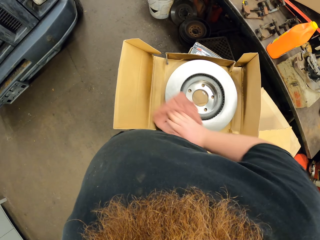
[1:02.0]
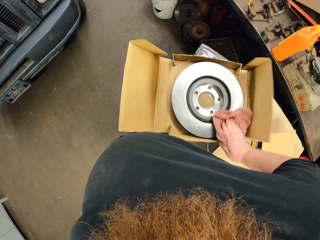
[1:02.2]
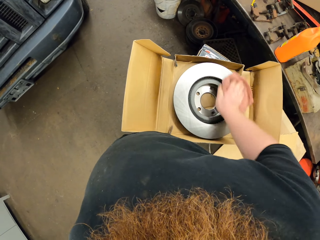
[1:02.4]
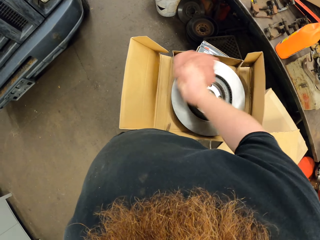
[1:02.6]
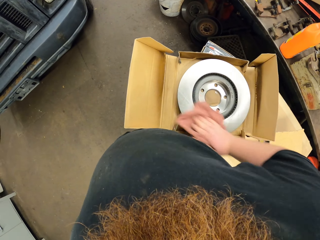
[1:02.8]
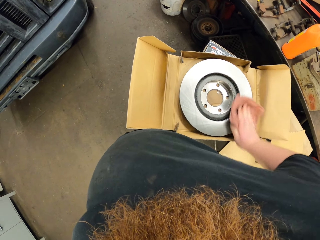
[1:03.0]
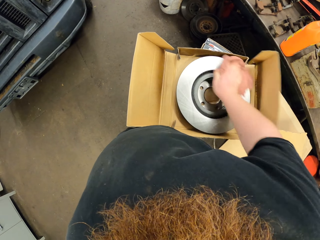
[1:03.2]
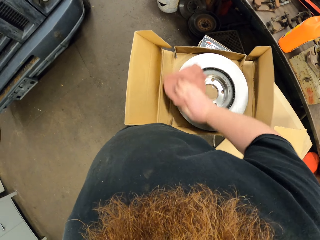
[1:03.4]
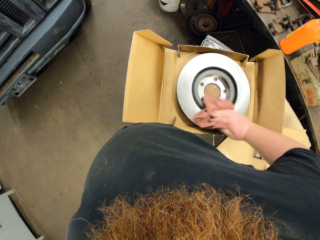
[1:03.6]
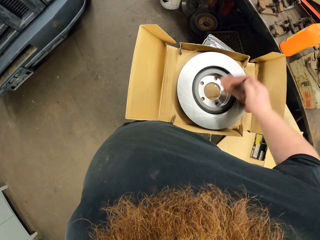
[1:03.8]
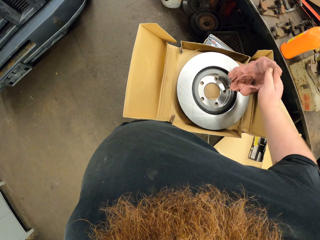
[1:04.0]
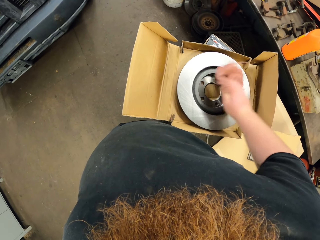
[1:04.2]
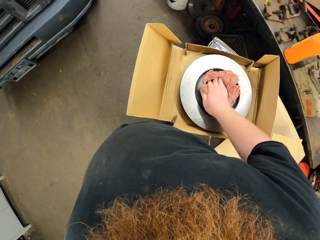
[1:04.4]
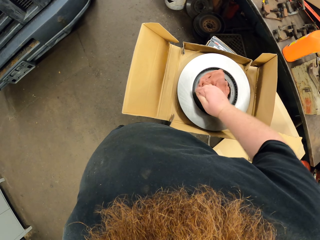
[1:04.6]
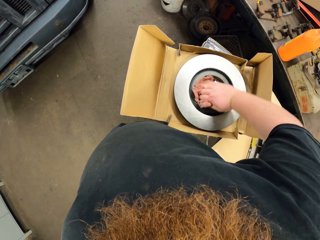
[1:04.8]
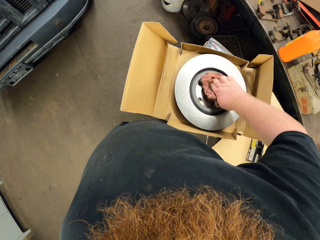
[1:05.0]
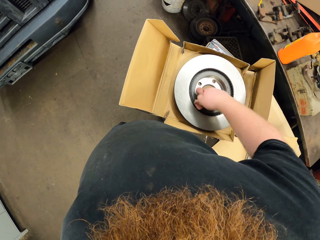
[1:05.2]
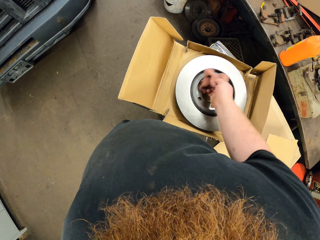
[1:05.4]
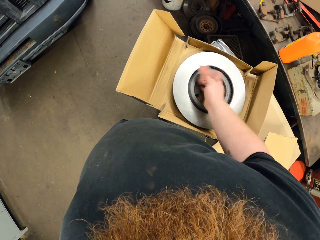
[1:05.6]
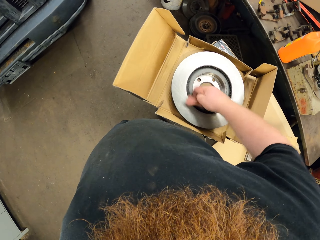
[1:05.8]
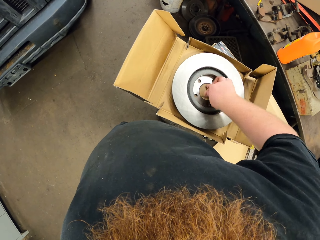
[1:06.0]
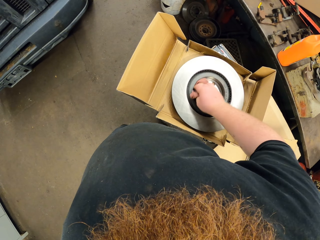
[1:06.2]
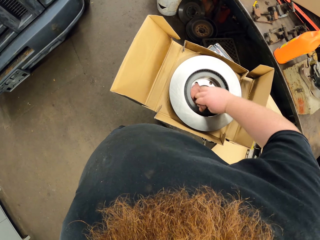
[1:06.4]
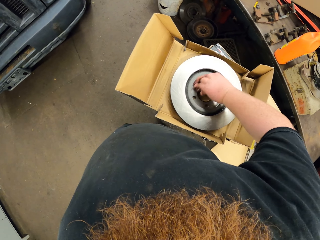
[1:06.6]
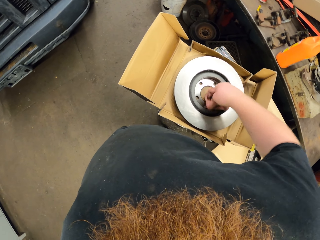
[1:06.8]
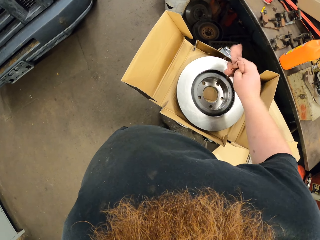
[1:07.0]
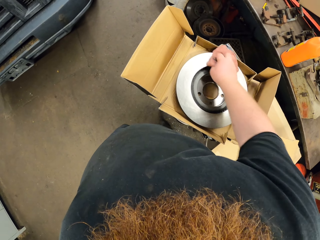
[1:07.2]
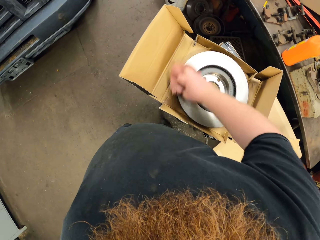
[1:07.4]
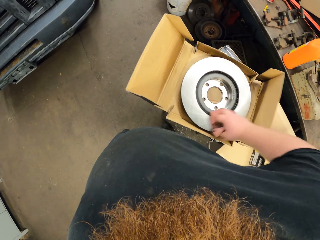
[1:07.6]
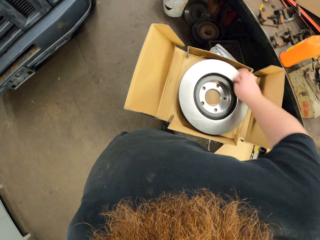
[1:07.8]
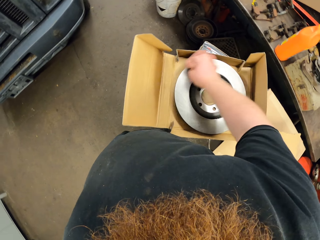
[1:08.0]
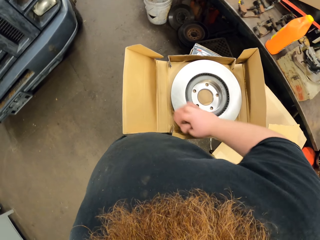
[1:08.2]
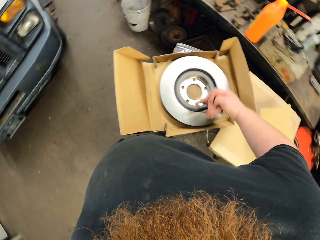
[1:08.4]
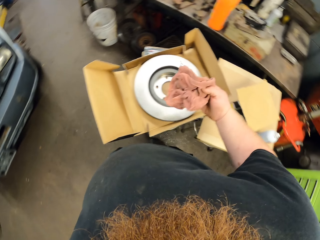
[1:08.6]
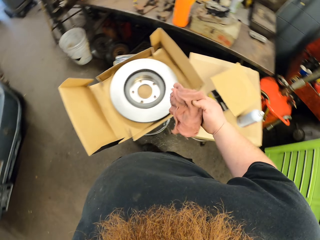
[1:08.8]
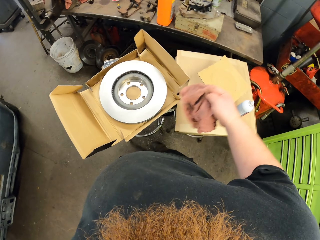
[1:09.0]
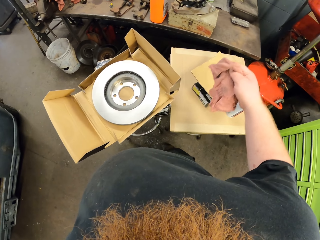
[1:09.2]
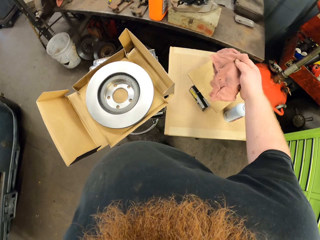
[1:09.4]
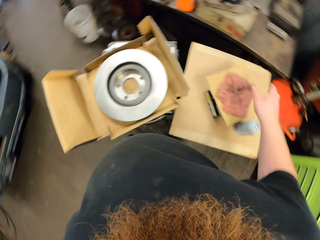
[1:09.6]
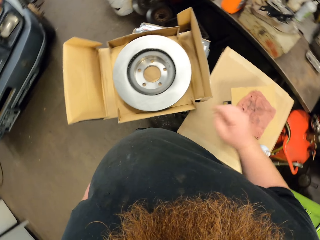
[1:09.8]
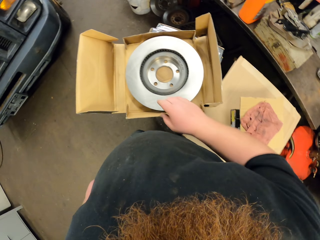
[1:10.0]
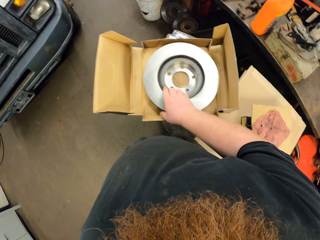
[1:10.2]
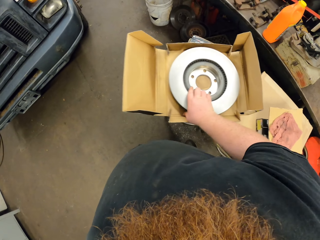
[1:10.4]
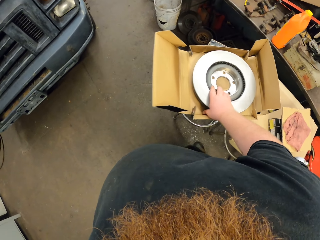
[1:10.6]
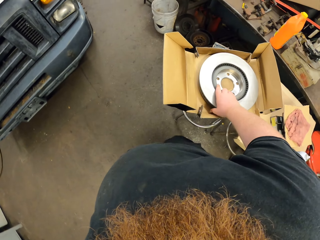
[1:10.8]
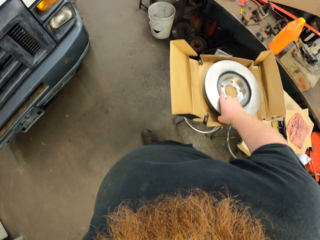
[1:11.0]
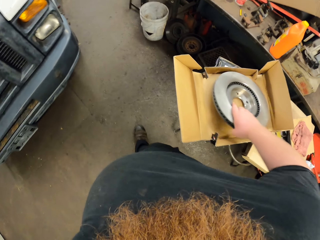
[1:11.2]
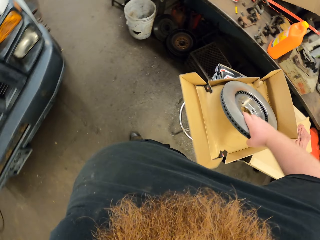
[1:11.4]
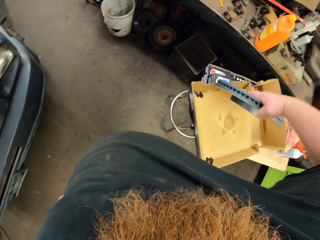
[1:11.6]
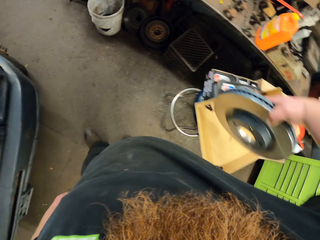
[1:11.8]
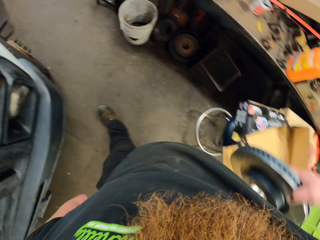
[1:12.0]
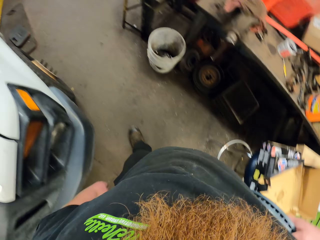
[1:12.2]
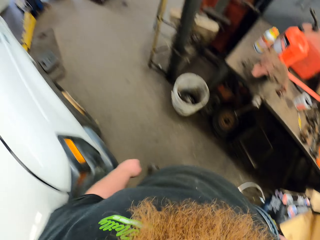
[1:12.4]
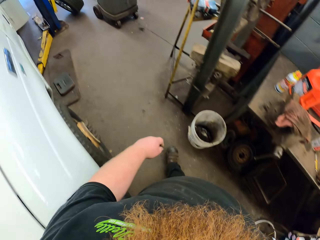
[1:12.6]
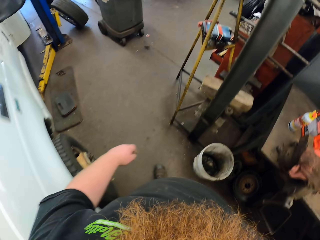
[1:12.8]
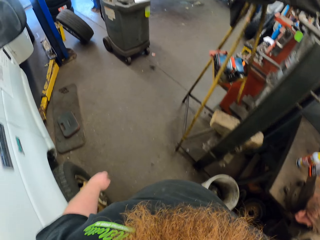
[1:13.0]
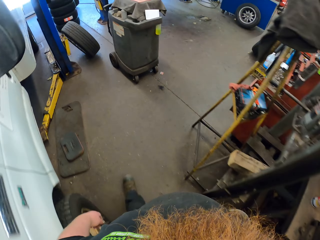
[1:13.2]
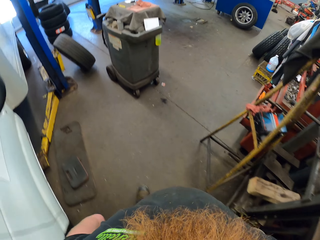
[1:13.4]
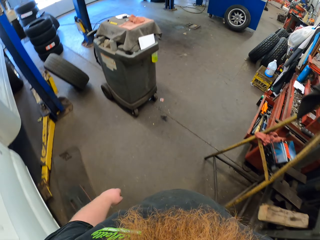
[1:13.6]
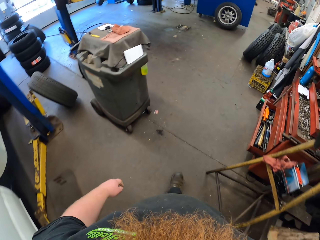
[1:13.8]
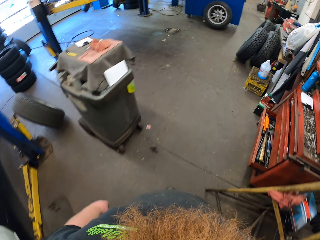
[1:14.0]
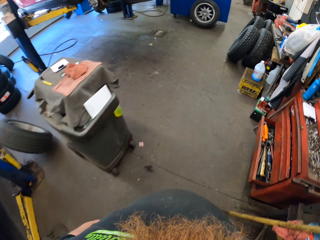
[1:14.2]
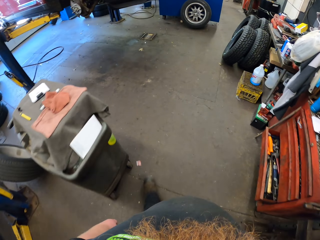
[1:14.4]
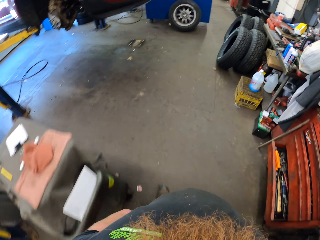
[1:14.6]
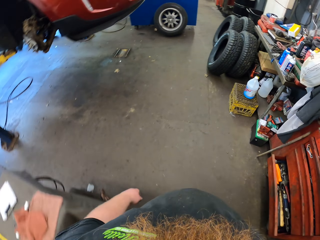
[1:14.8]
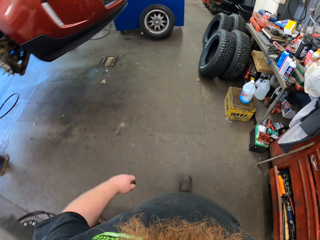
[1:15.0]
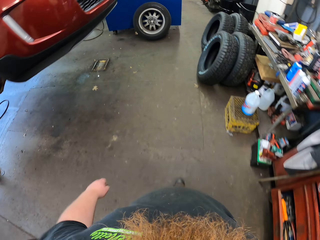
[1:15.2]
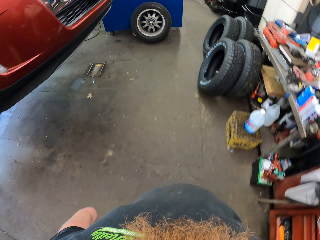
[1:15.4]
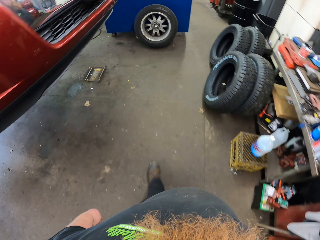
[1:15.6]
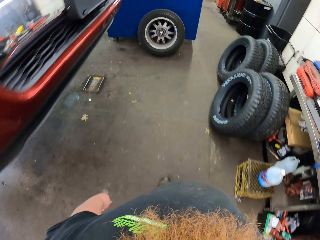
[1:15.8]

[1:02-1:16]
The camera wearer puts the hand towel on the table. He picks up the rotor or Car Quest Platinum. He carries the Car Quest Platinum on his right hand. He walks.

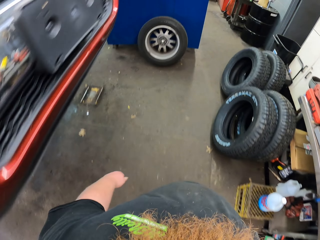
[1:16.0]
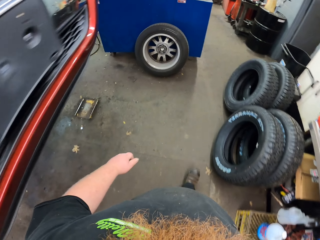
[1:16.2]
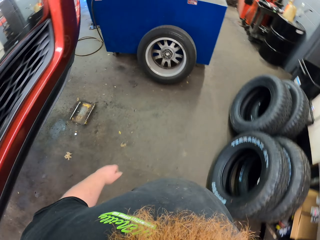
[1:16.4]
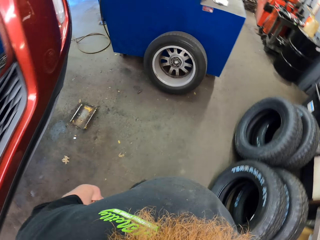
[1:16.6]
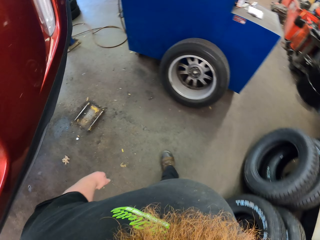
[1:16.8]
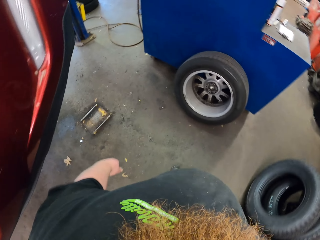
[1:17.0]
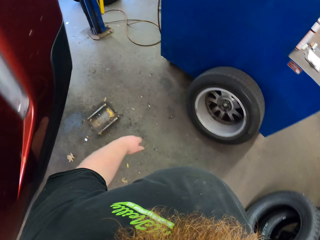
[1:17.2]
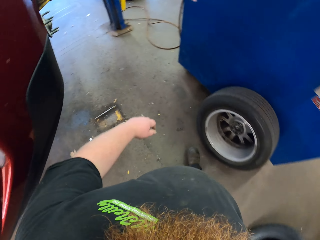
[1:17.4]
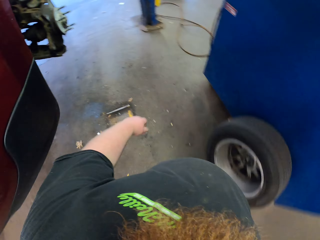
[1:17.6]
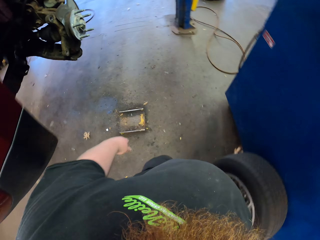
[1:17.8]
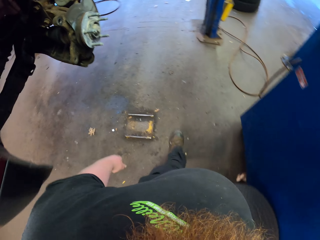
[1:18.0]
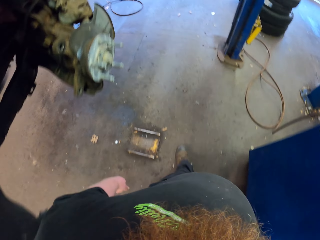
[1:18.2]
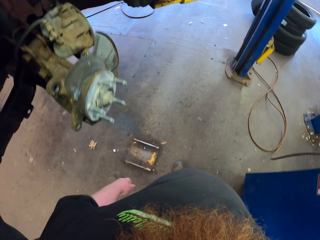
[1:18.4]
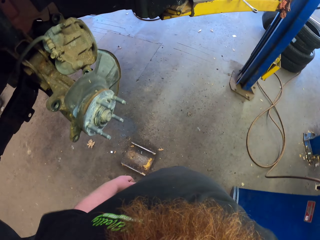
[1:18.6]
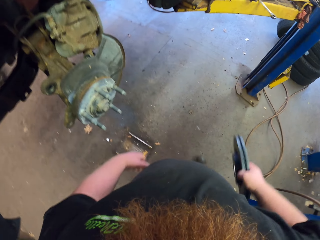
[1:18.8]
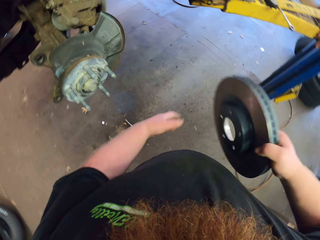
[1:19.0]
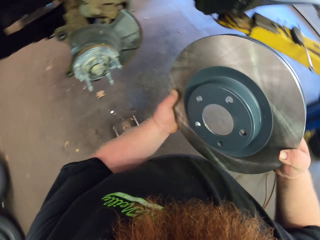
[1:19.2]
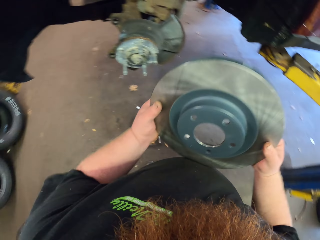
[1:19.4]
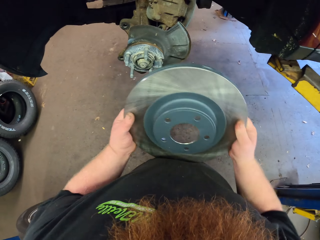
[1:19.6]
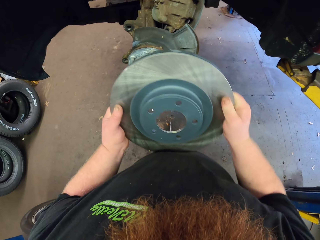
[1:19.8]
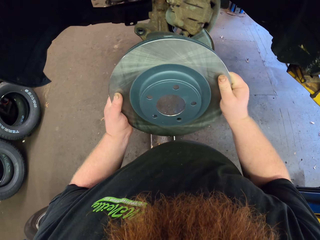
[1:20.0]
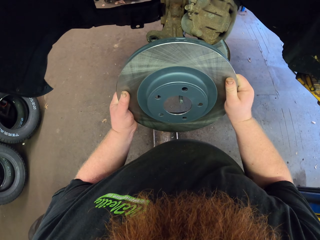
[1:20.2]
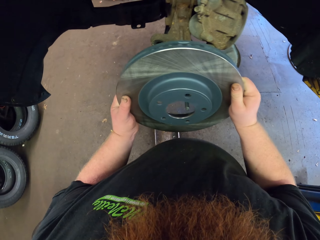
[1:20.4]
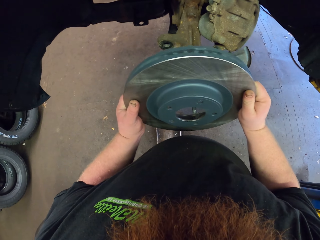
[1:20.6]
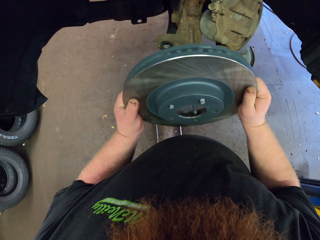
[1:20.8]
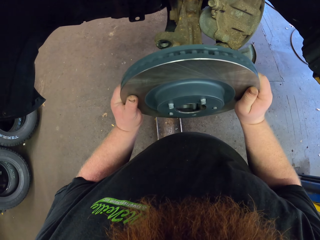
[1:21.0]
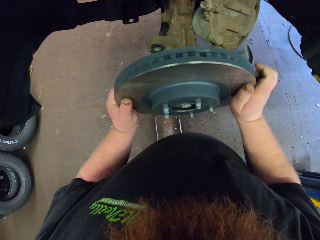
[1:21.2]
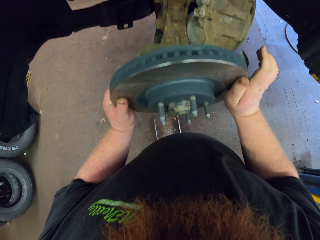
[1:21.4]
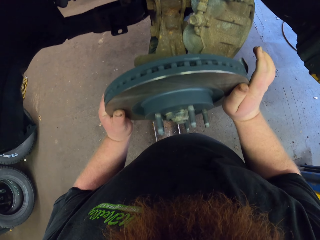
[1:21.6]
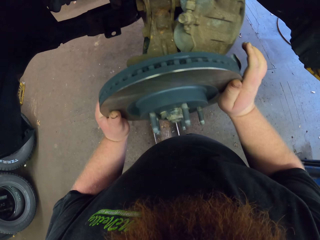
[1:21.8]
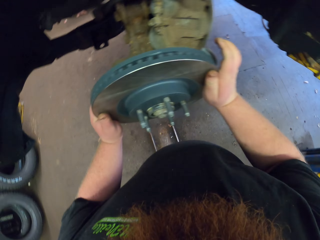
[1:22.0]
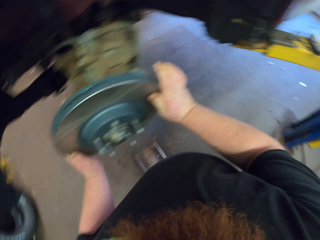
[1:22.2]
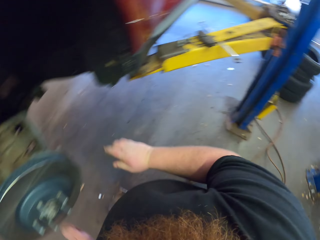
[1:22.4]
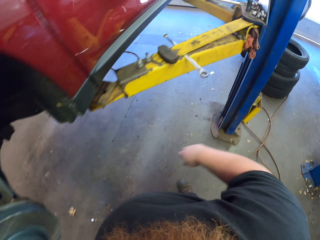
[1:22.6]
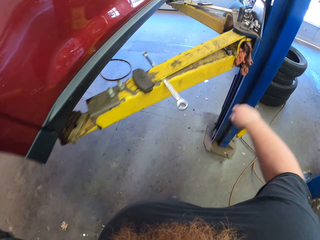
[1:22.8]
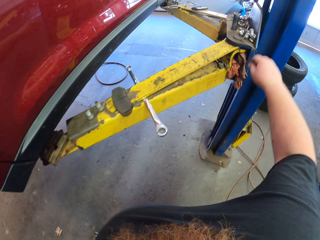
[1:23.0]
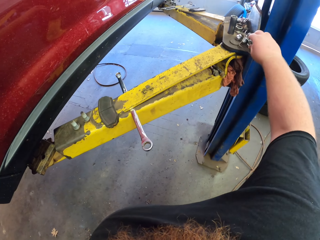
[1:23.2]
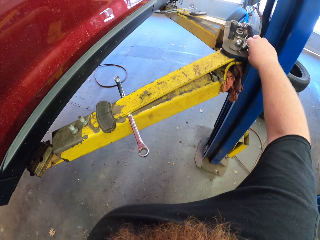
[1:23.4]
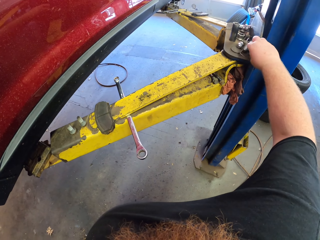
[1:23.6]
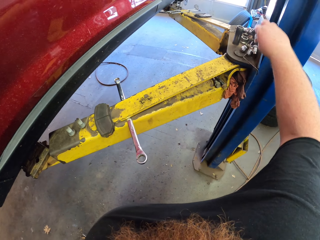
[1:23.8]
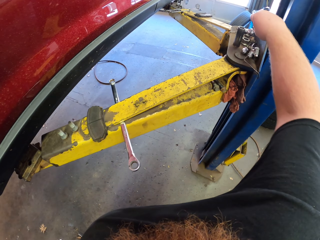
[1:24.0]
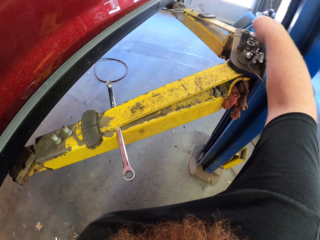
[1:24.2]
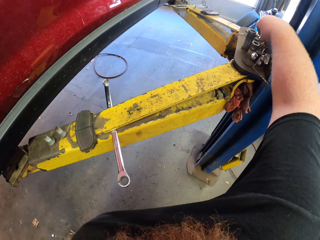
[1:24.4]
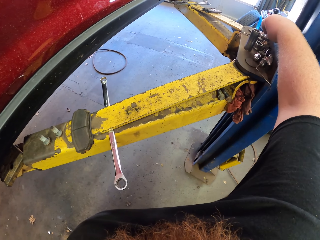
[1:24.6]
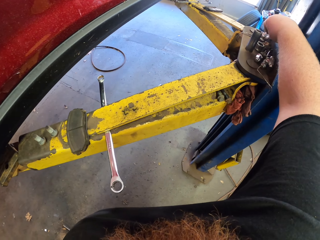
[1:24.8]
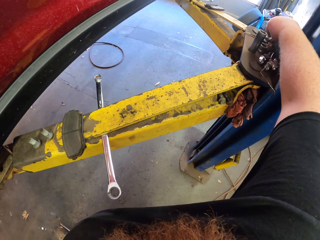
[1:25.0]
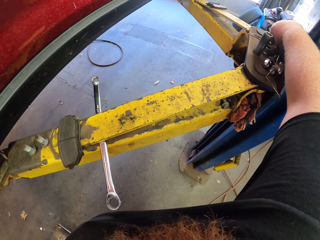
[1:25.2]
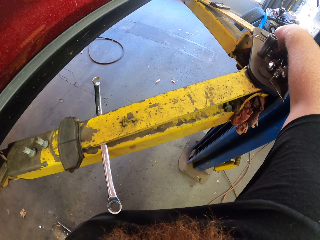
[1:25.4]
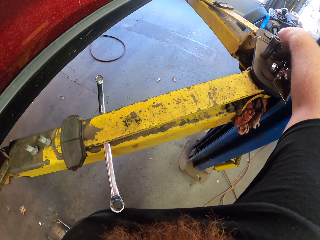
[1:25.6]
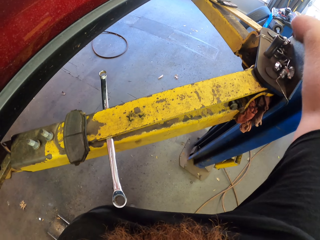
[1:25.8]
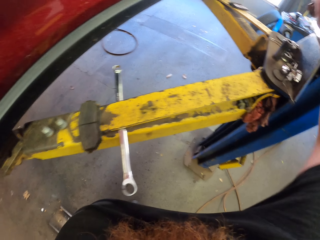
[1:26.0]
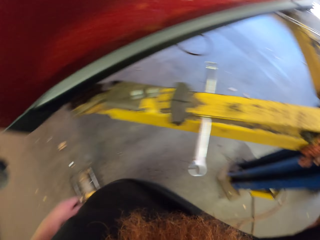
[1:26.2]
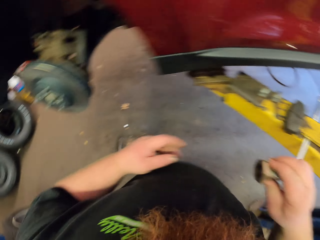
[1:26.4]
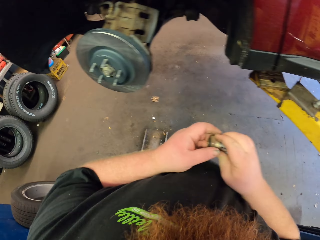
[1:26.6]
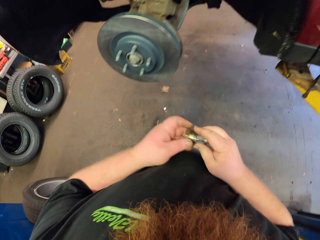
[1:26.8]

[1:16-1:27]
The camera wearer walks in the garage. They fix the Car Quest Platinum on the car rim. They pick up a bolt.
